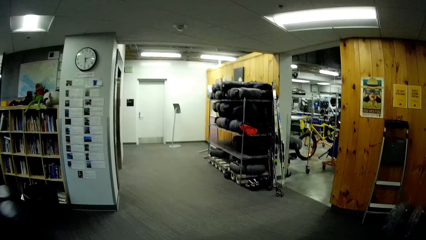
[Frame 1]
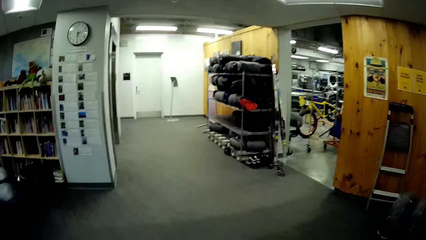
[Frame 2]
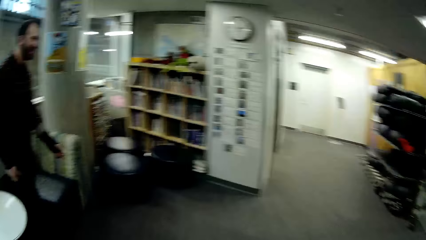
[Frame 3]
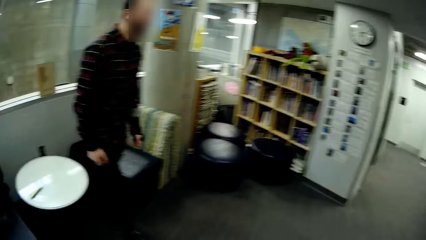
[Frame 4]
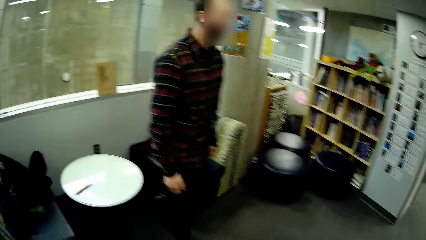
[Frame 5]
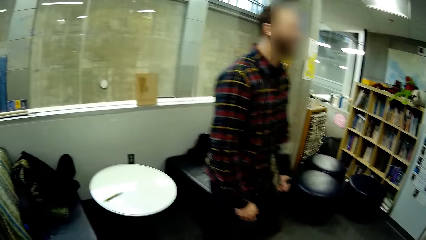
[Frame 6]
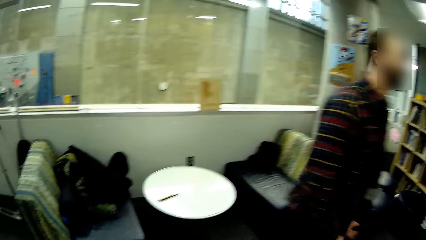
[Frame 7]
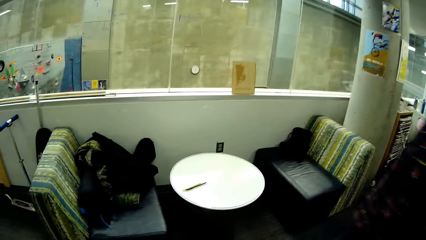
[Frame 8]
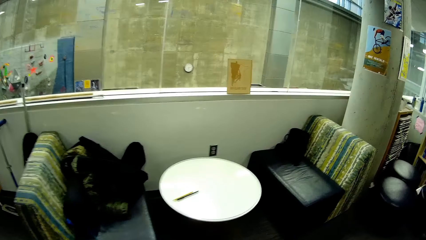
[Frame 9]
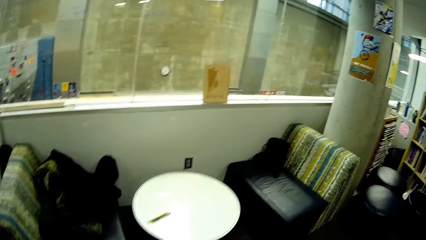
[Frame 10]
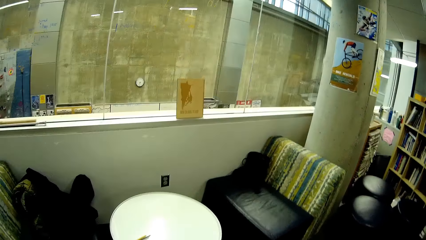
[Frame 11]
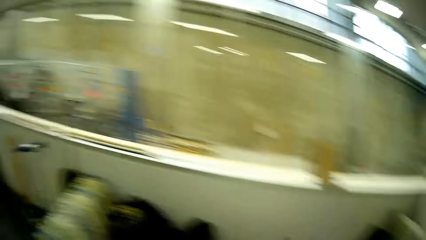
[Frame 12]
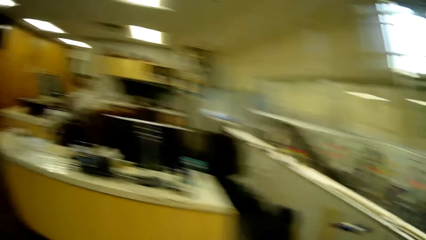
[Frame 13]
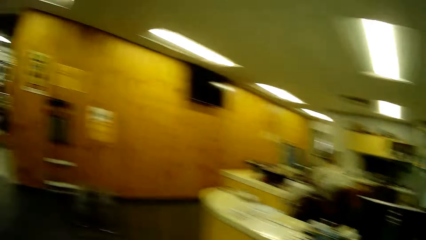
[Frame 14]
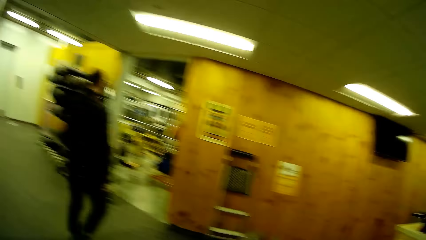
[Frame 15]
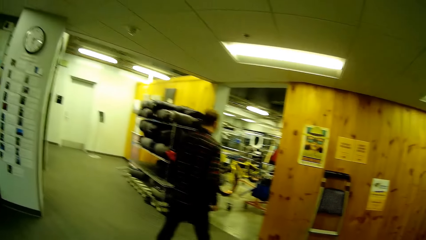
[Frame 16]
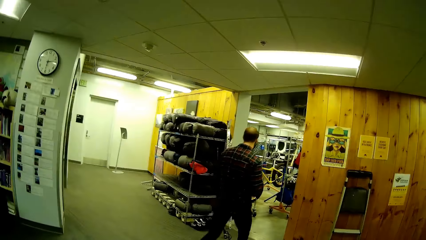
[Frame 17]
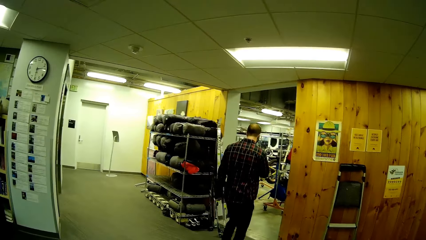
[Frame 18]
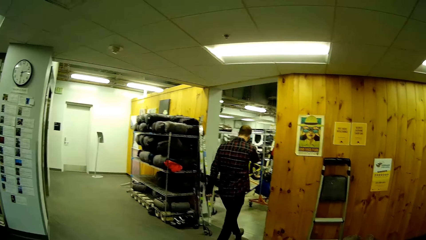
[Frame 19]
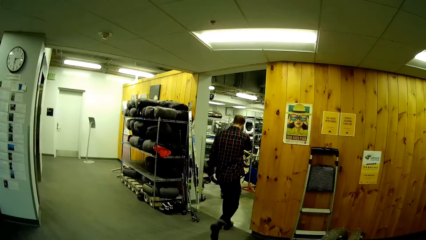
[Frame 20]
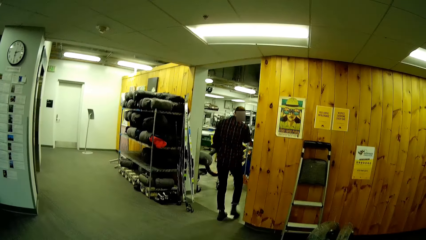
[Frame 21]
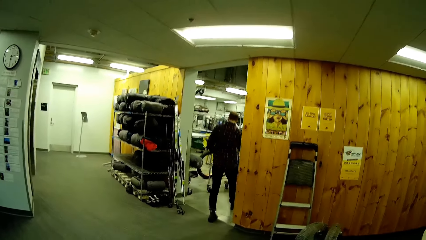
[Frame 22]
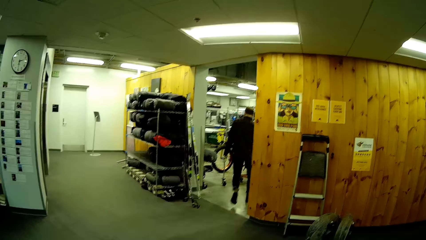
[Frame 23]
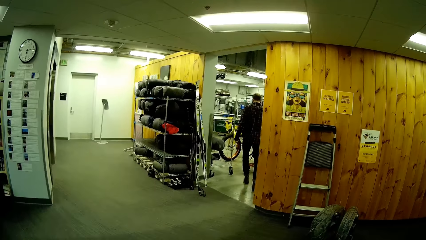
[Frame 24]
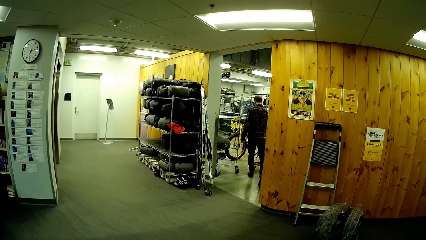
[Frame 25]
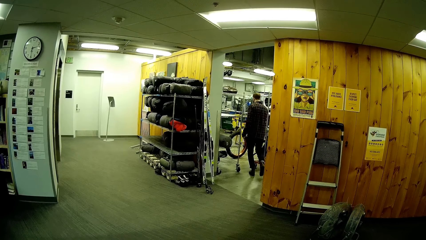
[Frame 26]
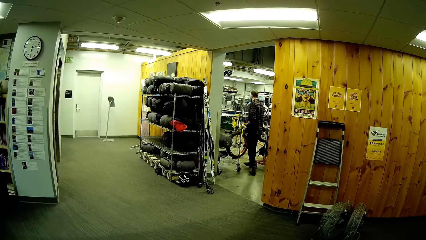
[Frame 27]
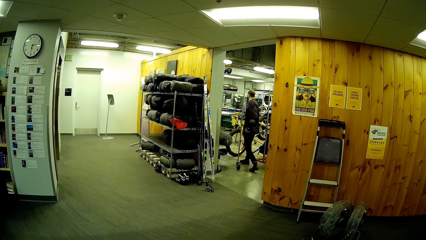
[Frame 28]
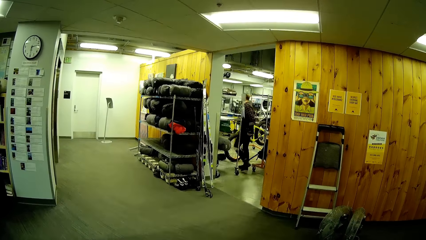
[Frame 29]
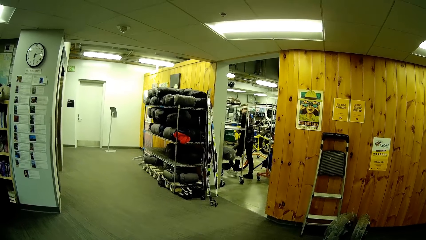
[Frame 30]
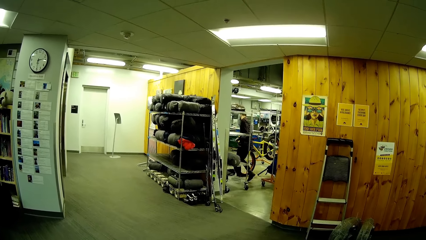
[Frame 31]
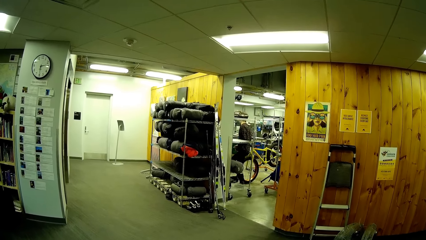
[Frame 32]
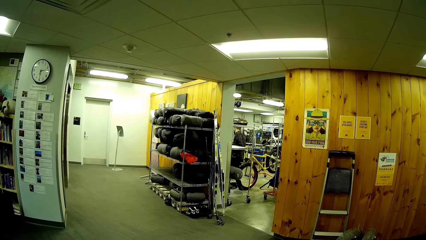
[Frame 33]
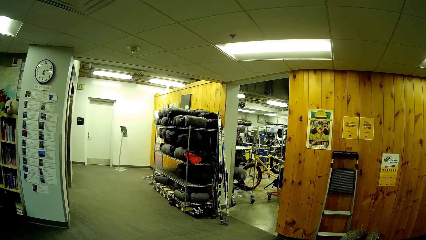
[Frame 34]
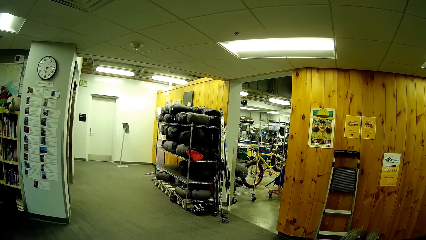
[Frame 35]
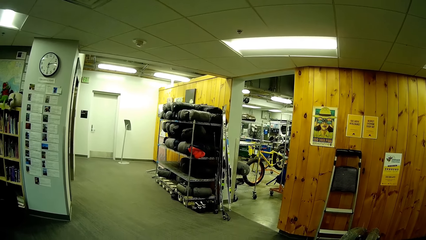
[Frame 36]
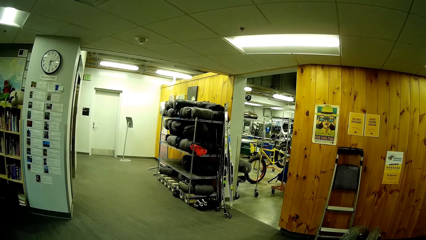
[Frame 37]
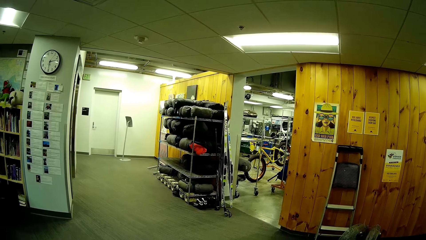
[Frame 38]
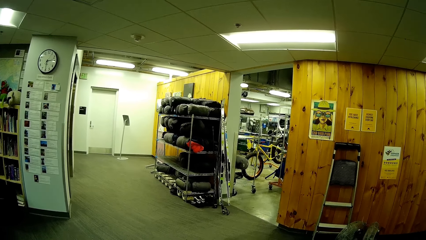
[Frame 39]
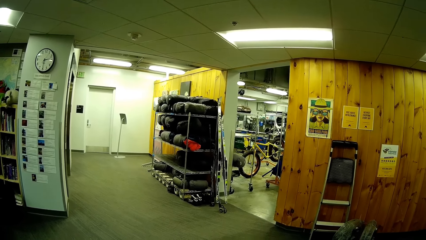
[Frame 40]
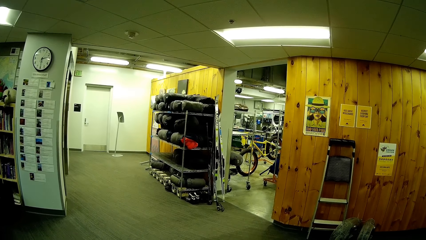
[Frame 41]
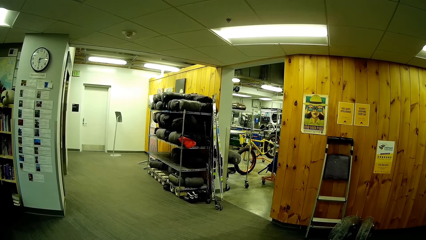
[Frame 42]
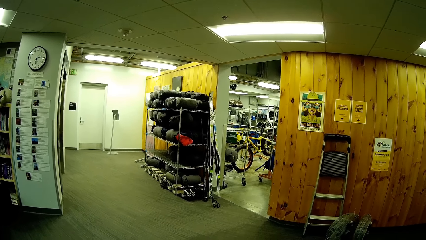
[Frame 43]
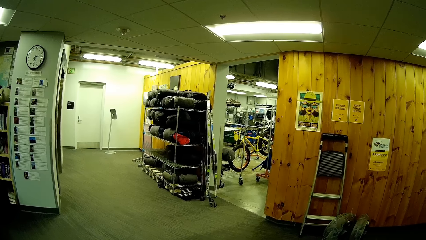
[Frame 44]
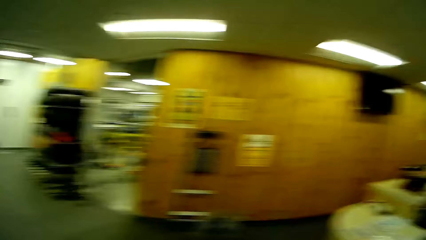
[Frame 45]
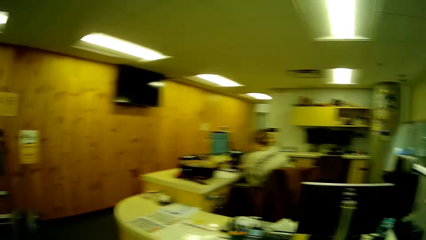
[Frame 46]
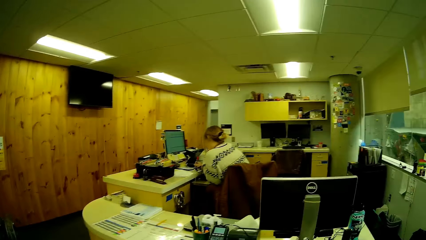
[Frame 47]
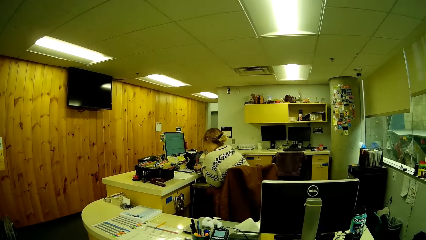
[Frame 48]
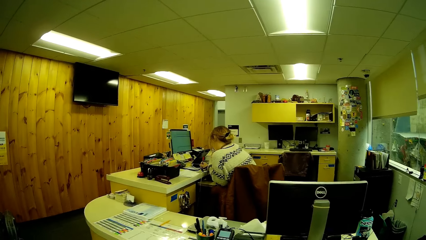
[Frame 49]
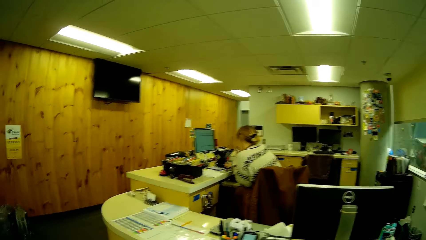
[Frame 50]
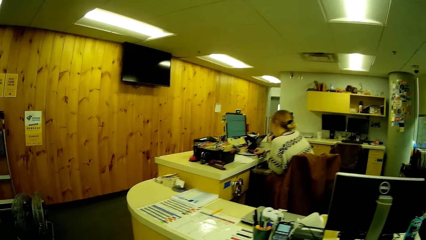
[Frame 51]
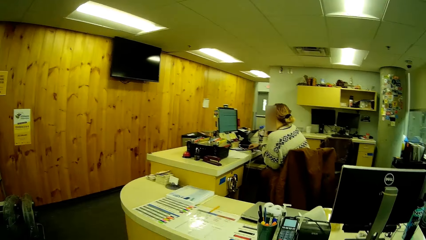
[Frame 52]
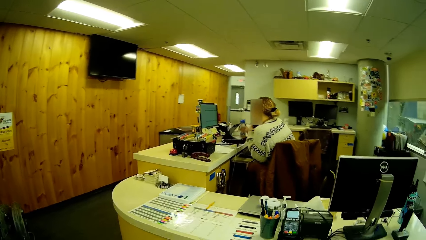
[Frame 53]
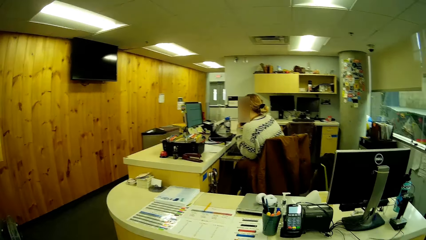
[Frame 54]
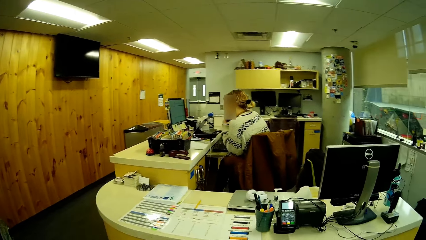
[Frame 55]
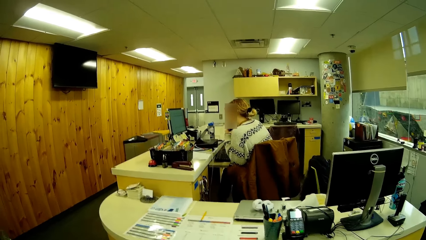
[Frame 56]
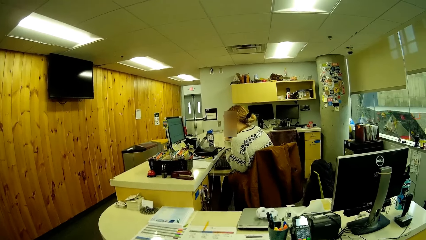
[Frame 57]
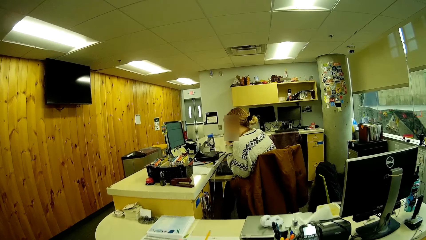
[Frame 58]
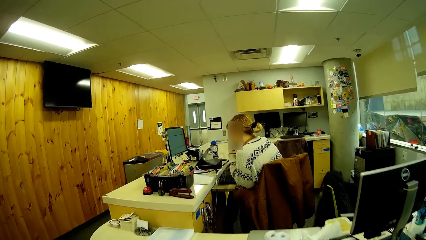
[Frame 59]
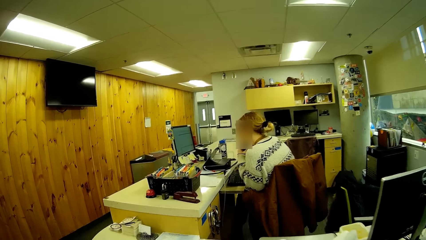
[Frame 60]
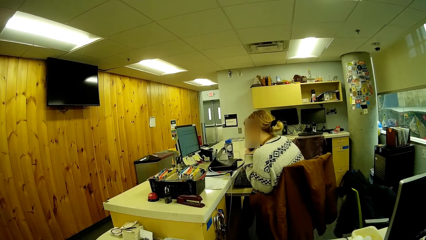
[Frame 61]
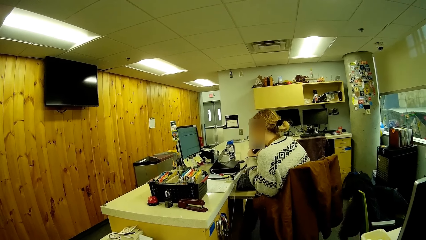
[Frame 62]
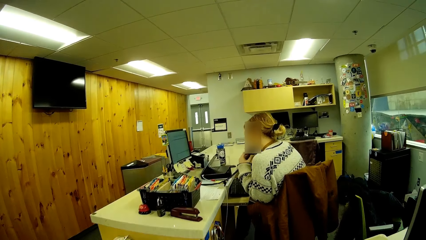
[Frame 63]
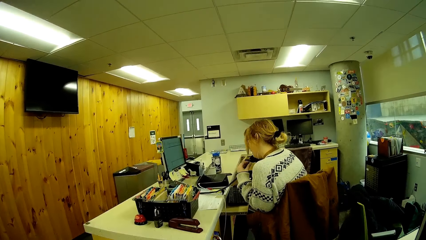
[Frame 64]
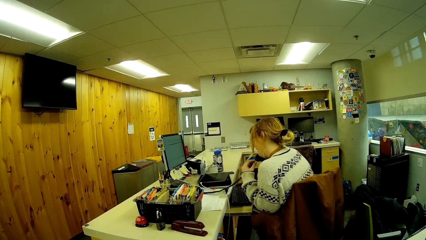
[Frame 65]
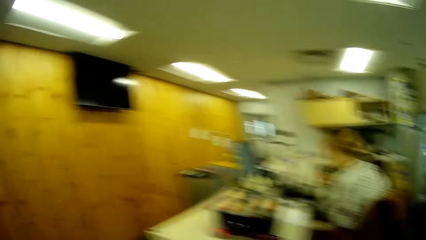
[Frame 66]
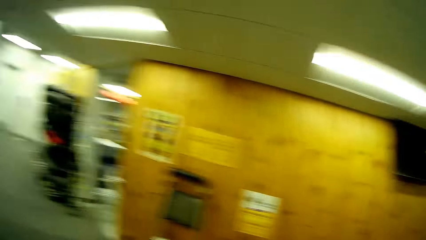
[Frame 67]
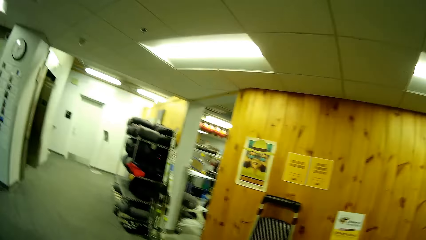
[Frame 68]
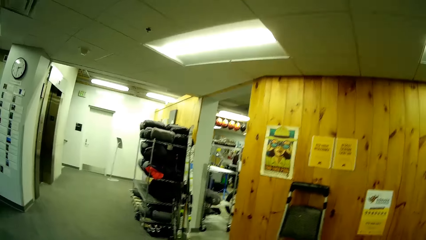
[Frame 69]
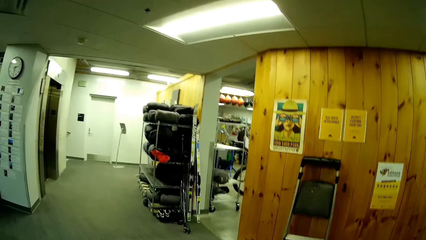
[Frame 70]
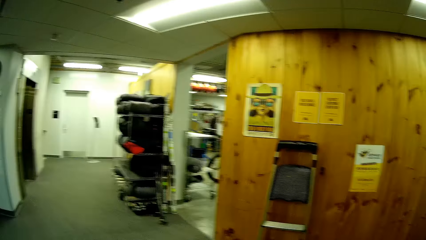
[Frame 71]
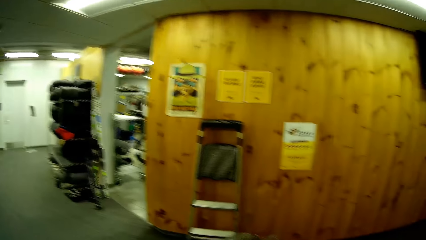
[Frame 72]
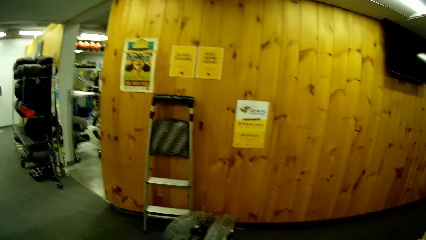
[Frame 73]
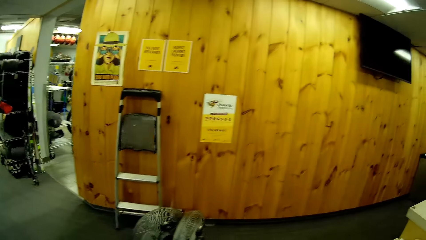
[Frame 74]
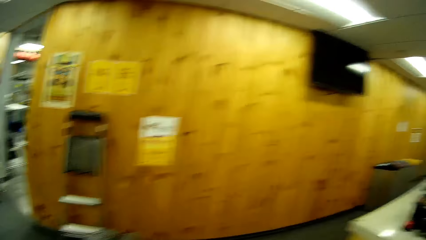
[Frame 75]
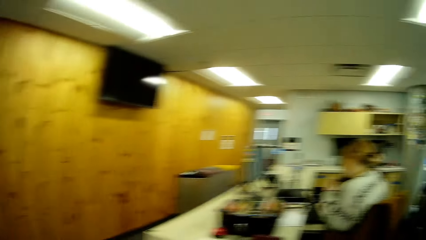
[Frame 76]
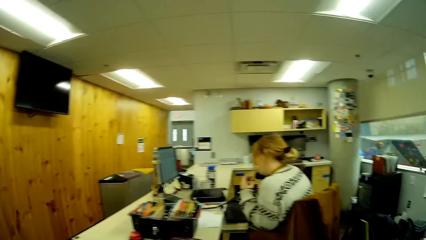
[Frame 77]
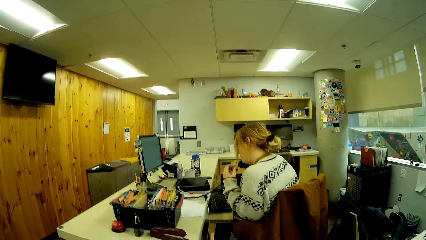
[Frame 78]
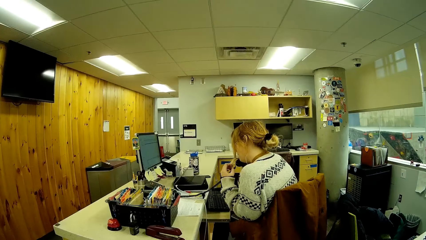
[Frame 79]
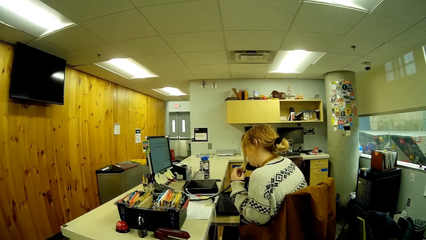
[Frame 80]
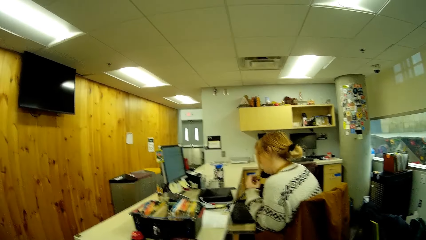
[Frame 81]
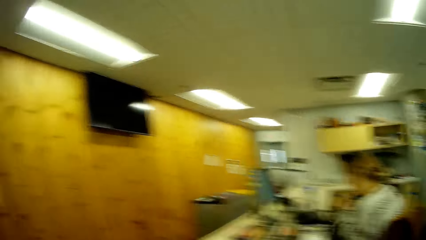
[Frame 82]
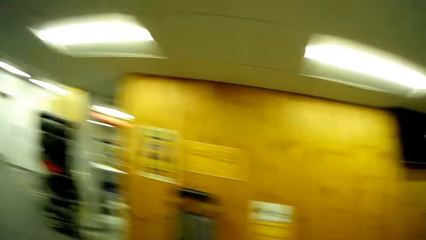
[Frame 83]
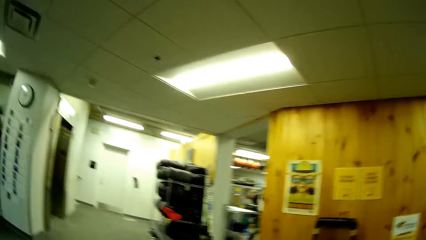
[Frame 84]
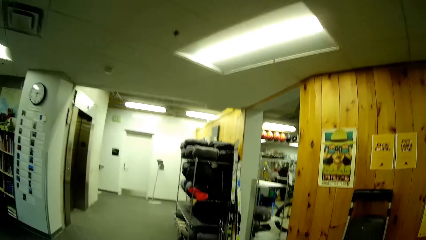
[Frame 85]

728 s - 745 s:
The camera wearer looks around. A man walks away. The camera wearer stares at a lady.
